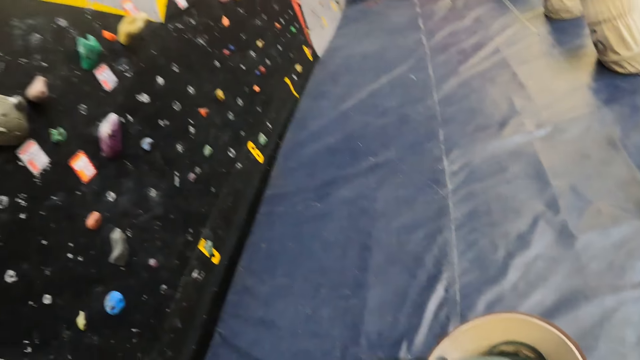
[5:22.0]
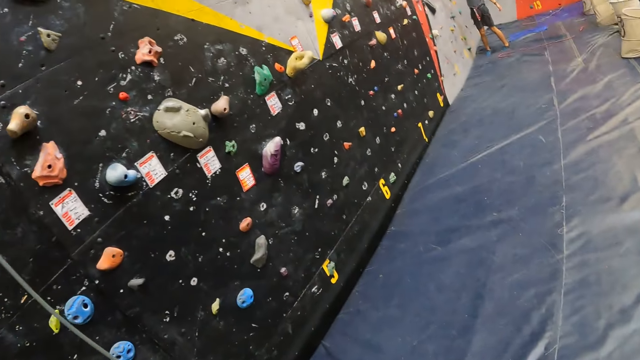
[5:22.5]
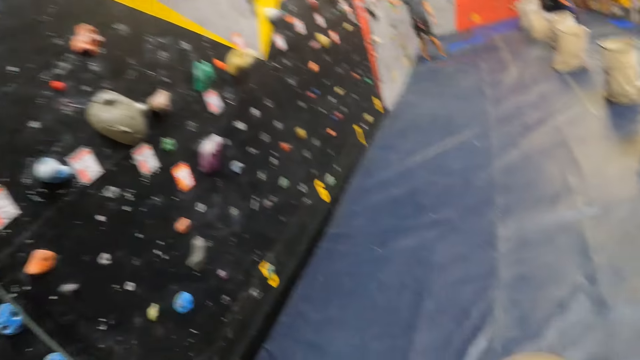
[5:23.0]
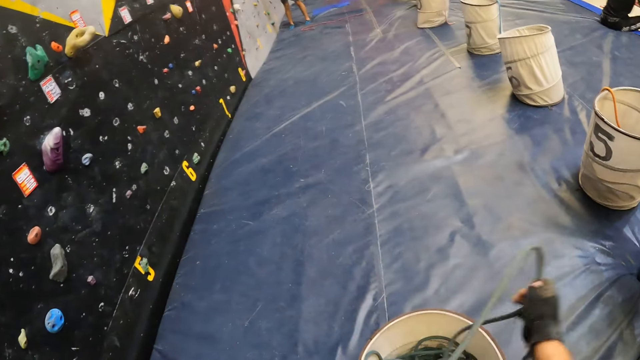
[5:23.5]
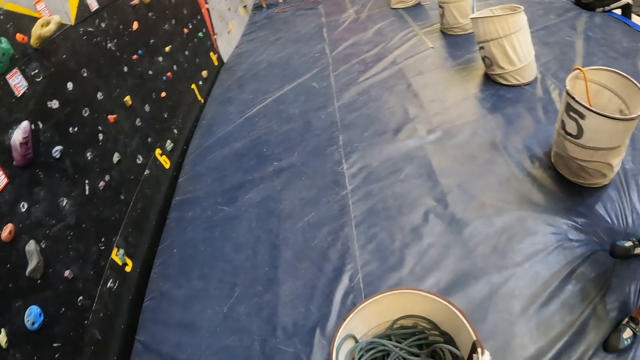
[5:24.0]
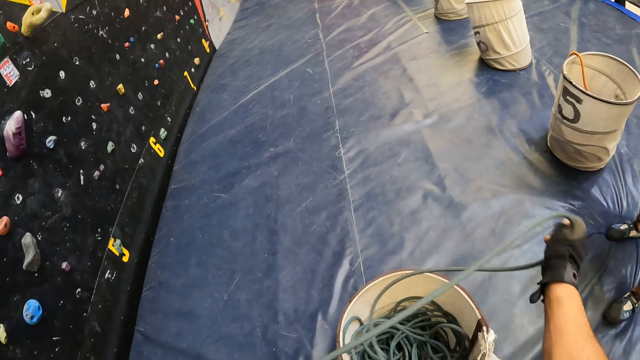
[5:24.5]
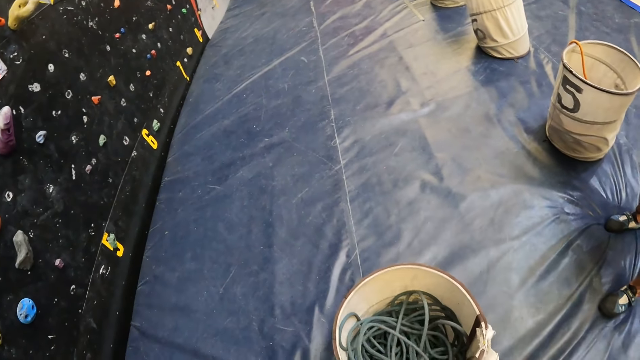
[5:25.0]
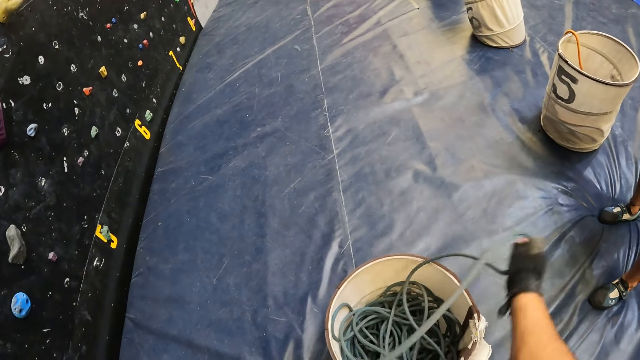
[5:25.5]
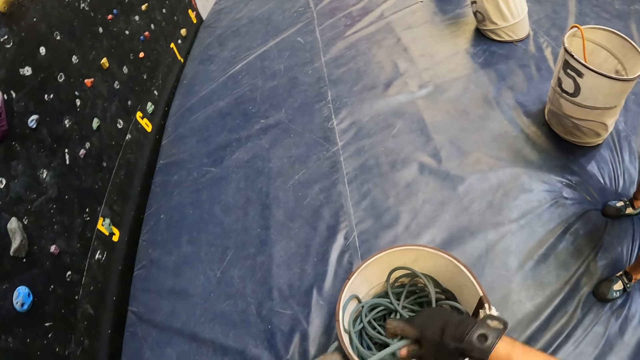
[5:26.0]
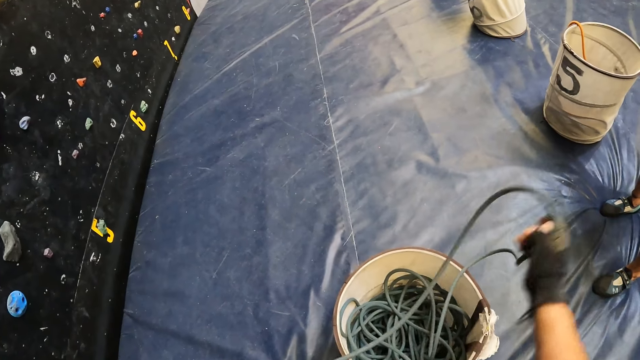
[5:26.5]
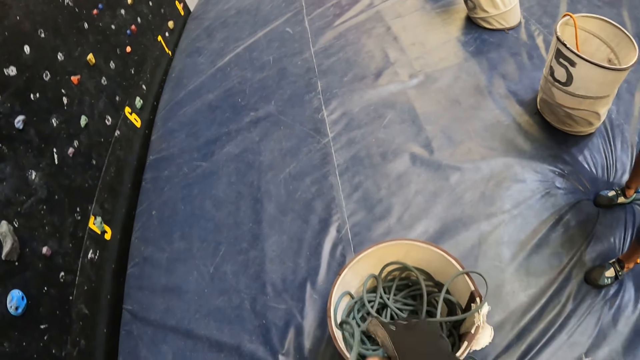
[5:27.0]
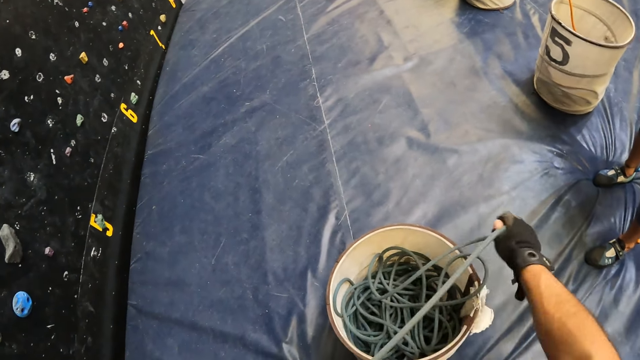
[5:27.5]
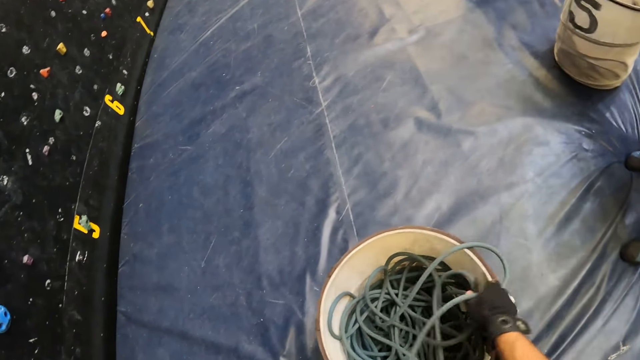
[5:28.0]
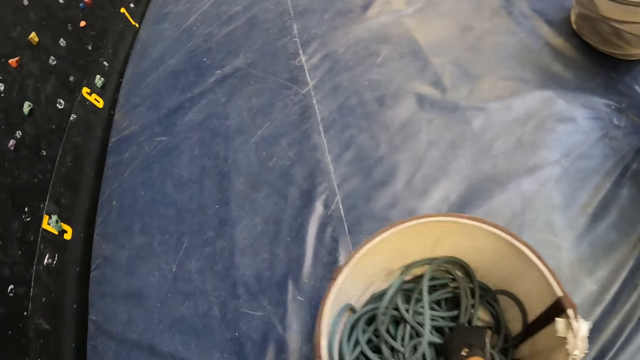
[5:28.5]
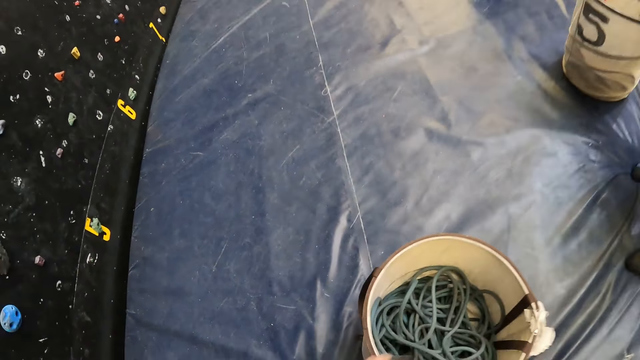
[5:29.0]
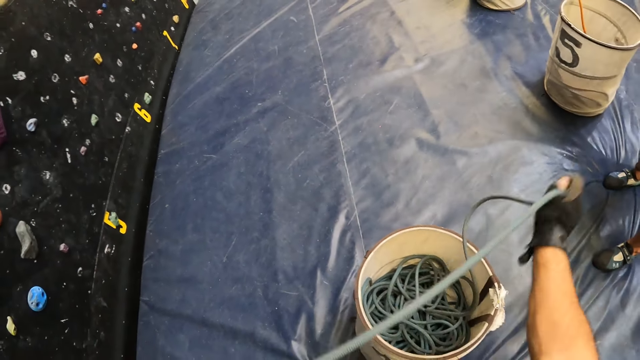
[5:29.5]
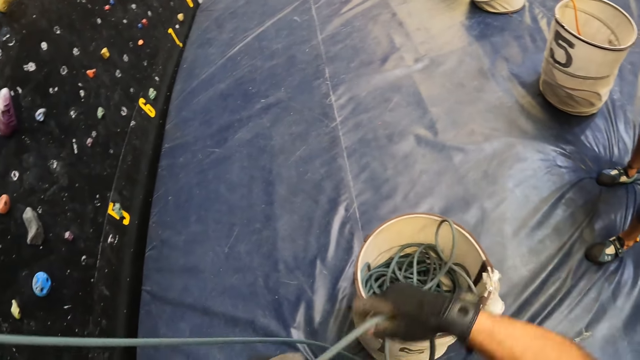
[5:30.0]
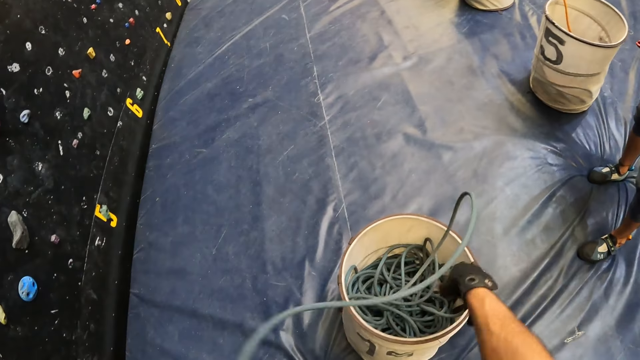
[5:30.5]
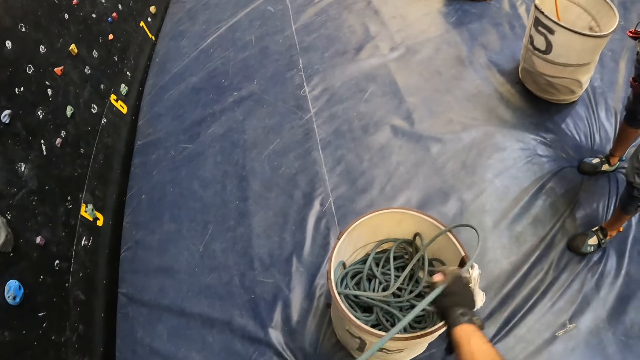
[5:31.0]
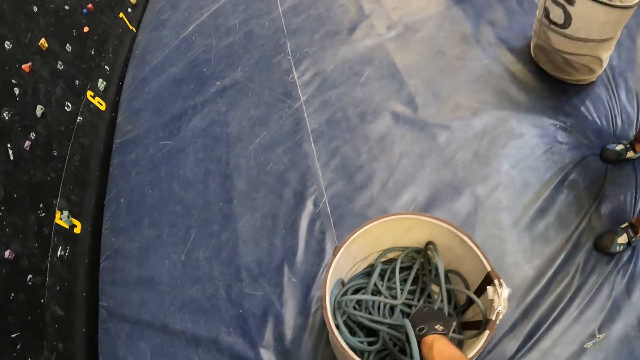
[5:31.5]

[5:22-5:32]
The camera wearer pulls the climbing rope into the container.

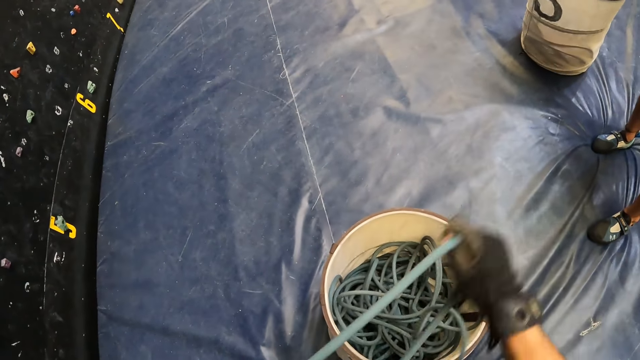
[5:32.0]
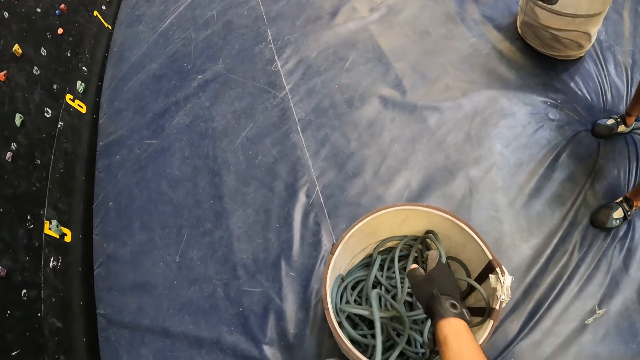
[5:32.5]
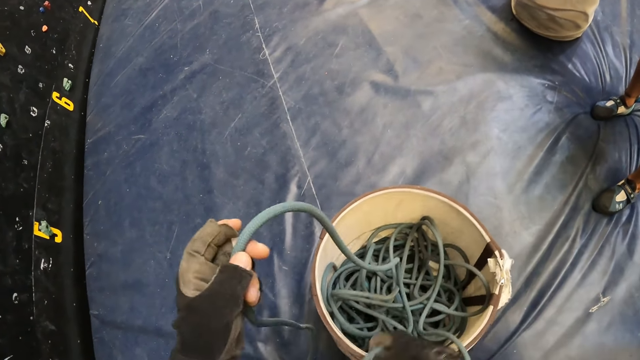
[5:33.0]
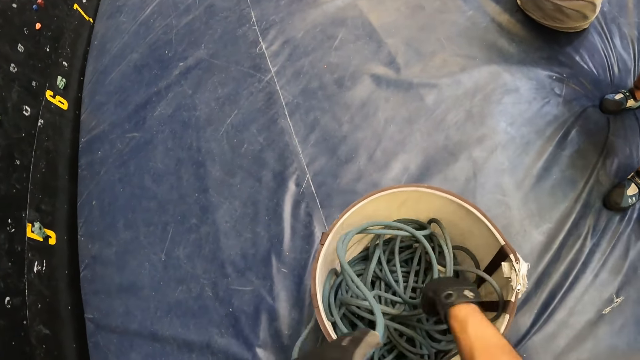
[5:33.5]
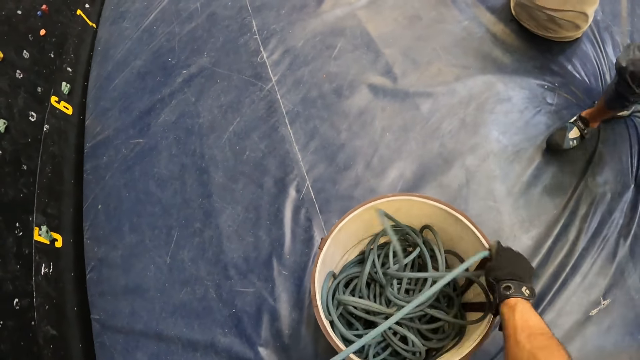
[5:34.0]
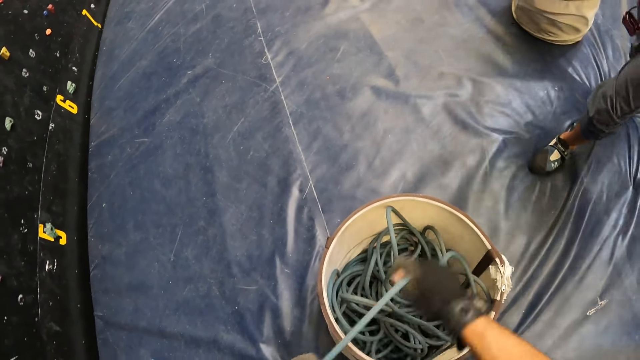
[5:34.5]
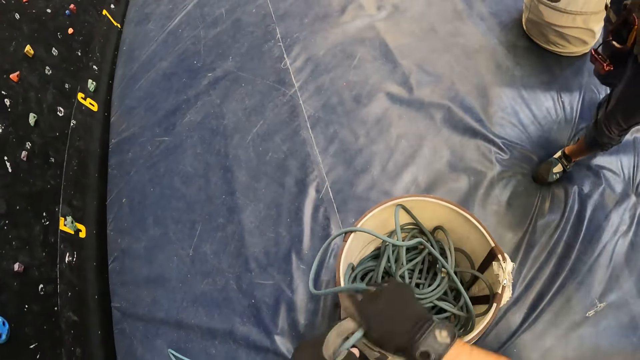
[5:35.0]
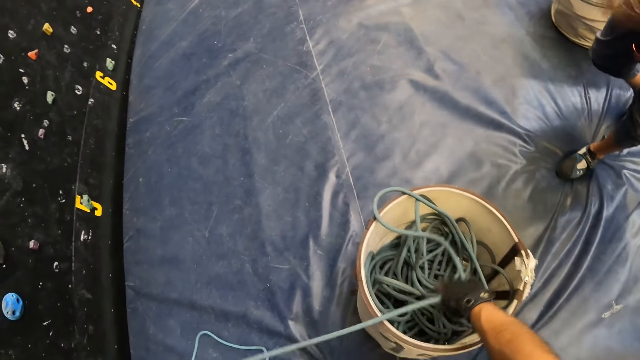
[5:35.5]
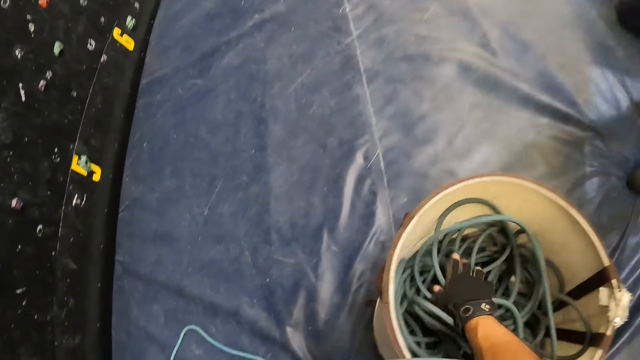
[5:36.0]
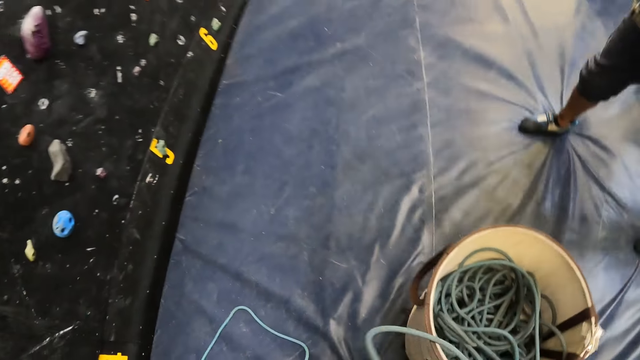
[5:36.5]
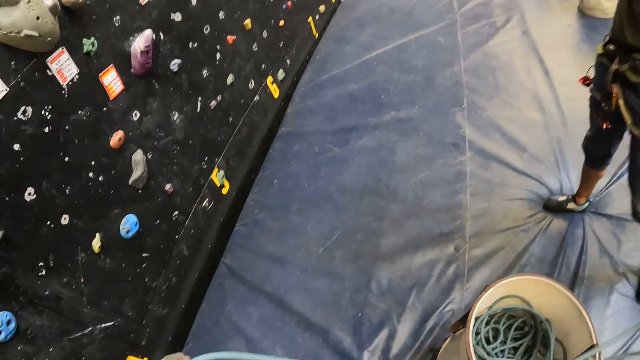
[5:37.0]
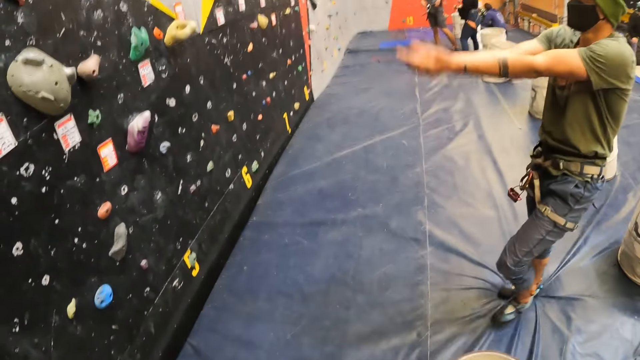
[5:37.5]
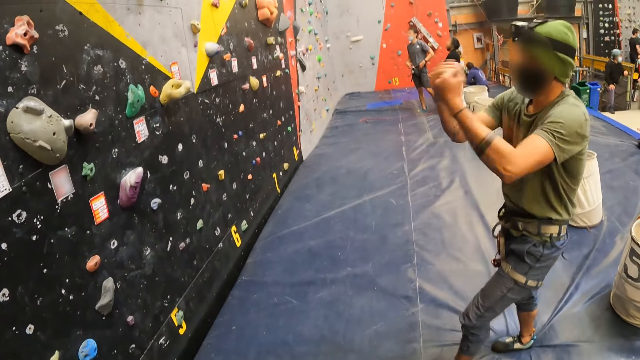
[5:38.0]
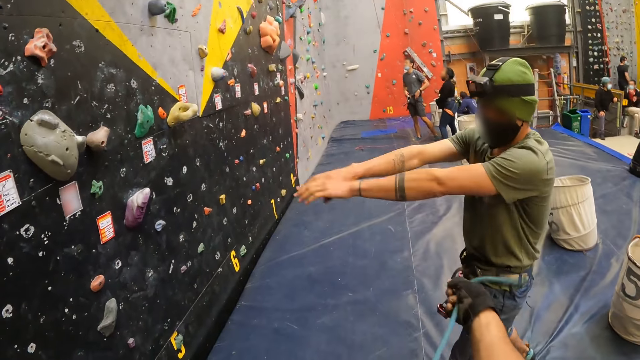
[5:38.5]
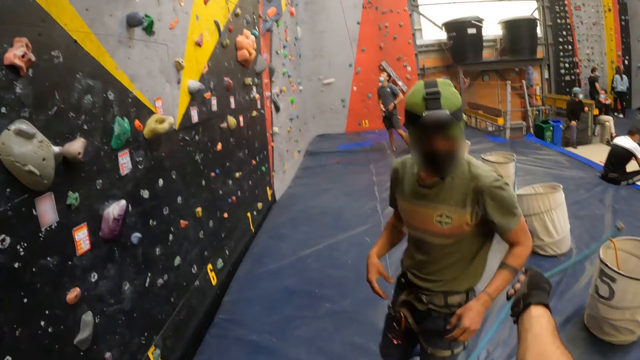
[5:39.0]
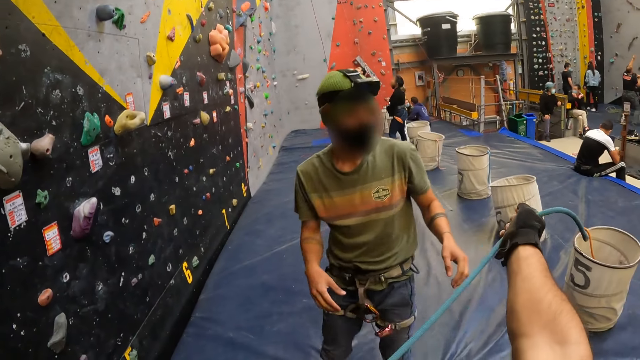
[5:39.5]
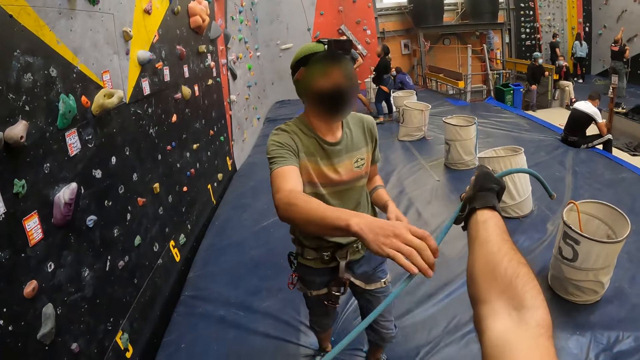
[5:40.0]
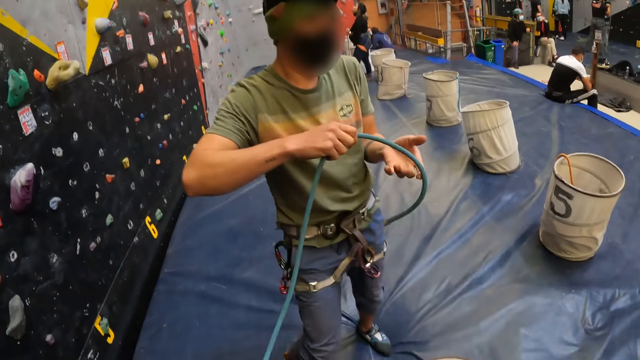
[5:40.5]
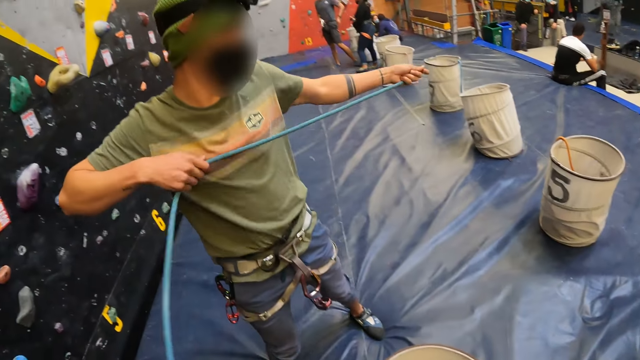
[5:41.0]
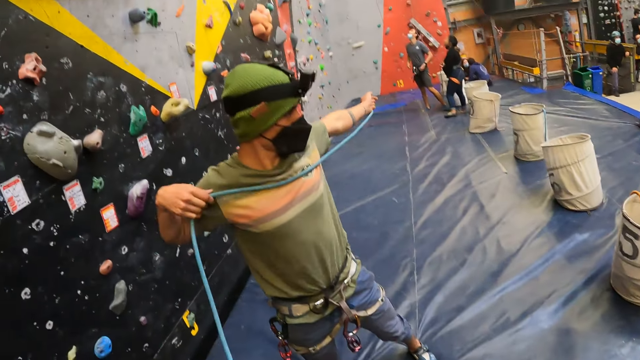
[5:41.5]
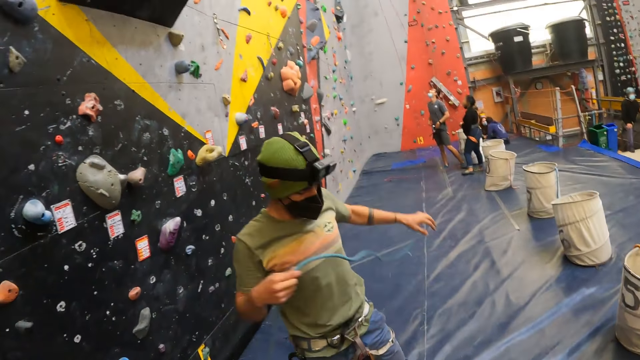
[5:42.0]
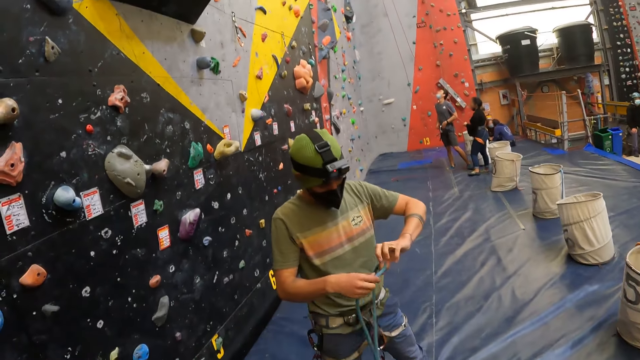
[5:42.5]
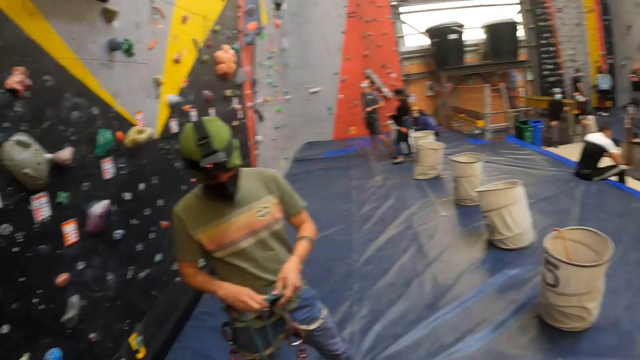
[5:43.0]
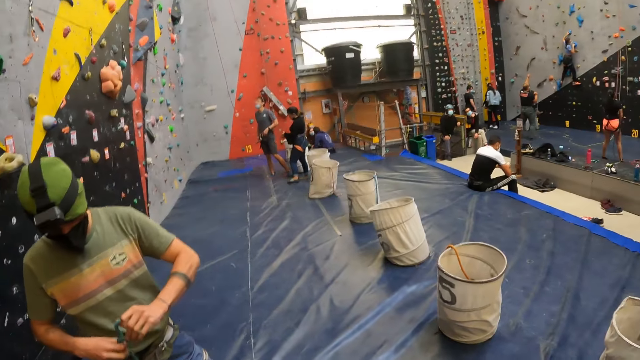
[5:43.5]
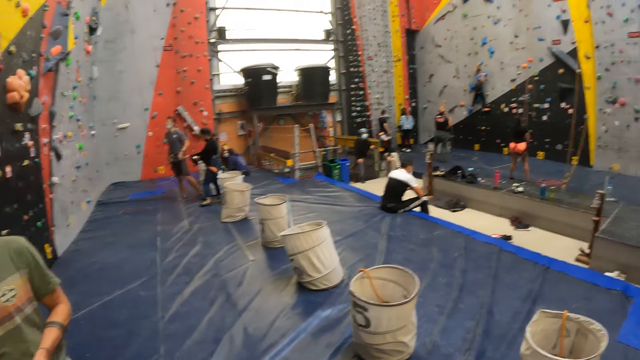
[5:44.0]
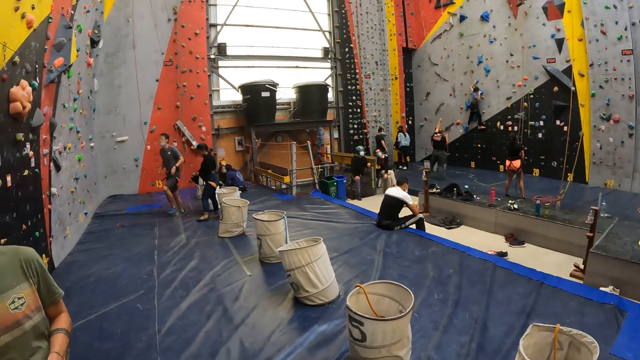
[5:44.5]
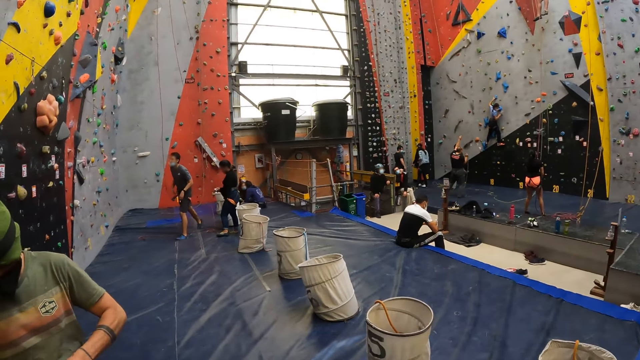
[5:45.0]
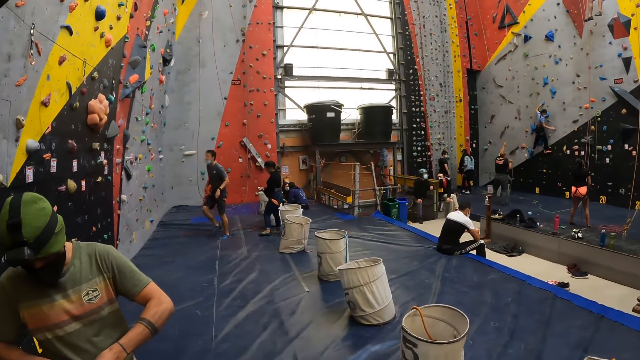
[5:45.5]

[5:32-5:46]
A man walks towards the camera wearer. The man converses with gestures and stretches his hand. The camera wearer interacts with the man. They hand the climbing rope to the man. The man takes the rope, stretches the rope and folds the rope. The camera wearer looks around the wall climbing site.
